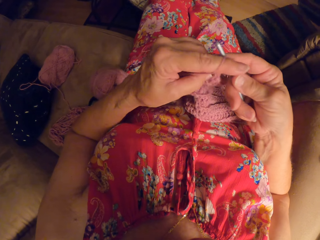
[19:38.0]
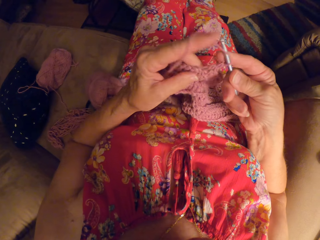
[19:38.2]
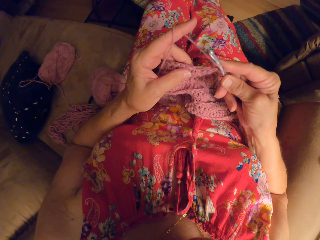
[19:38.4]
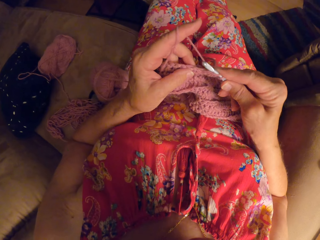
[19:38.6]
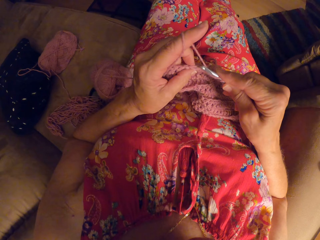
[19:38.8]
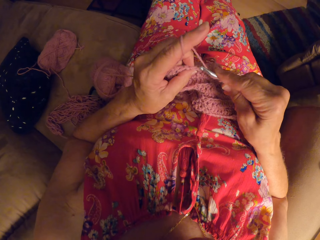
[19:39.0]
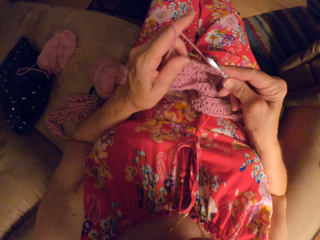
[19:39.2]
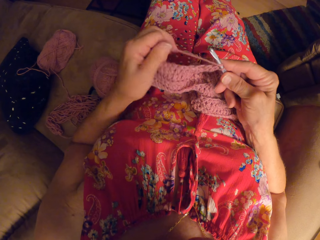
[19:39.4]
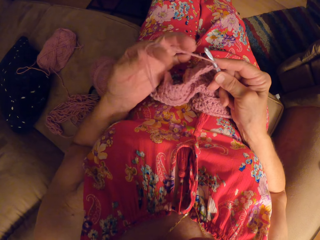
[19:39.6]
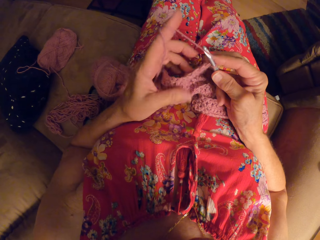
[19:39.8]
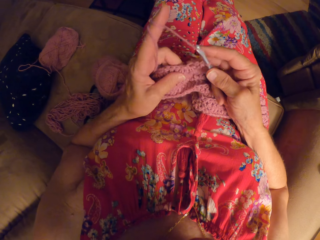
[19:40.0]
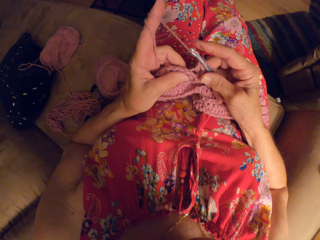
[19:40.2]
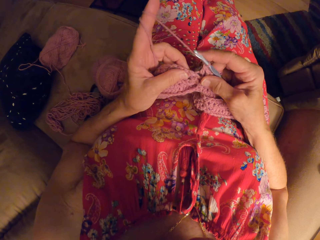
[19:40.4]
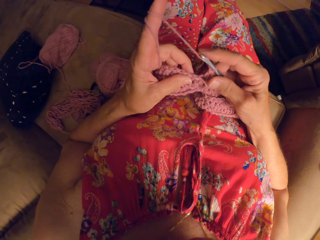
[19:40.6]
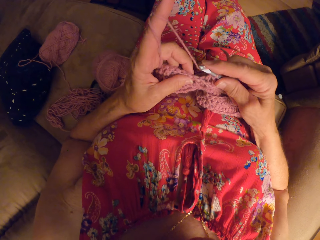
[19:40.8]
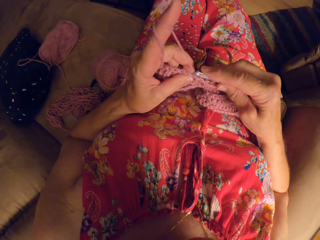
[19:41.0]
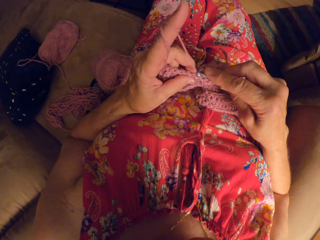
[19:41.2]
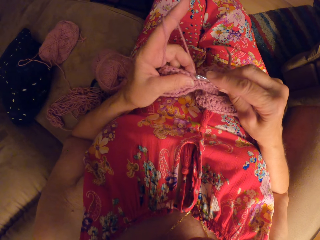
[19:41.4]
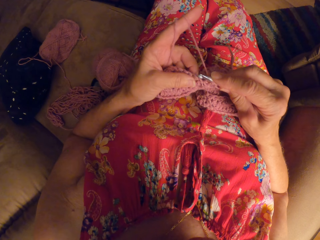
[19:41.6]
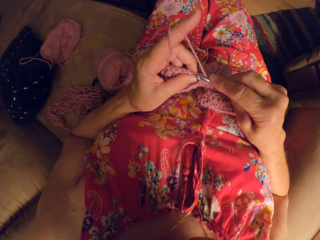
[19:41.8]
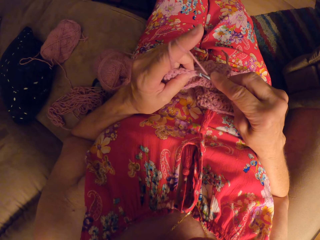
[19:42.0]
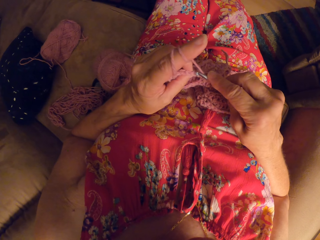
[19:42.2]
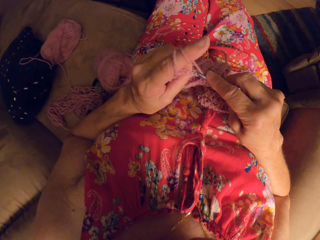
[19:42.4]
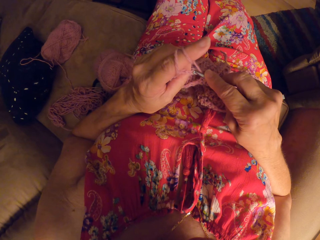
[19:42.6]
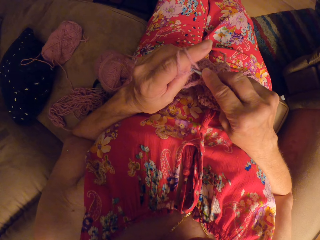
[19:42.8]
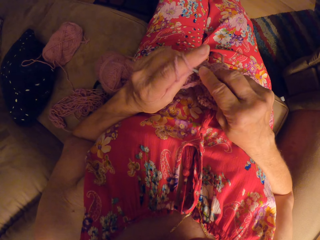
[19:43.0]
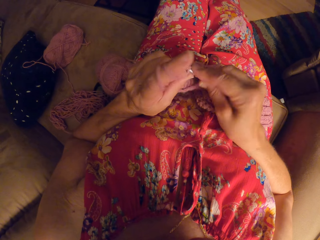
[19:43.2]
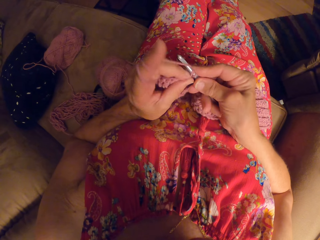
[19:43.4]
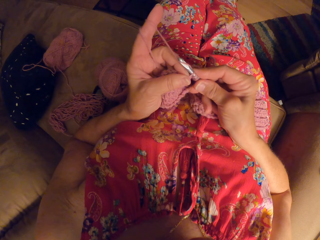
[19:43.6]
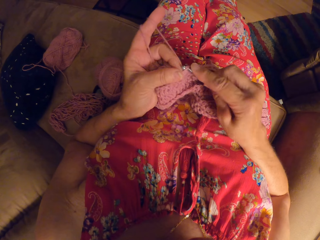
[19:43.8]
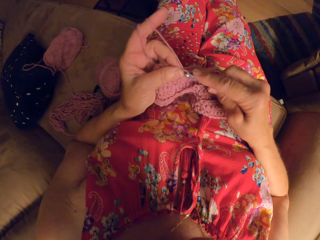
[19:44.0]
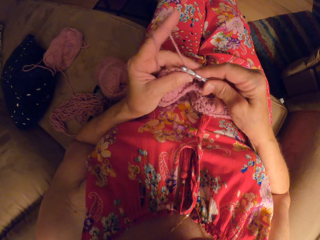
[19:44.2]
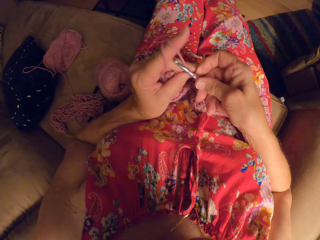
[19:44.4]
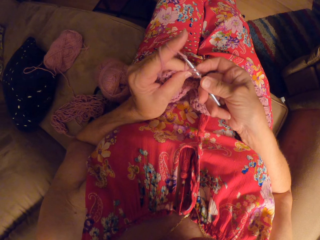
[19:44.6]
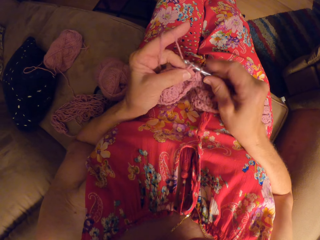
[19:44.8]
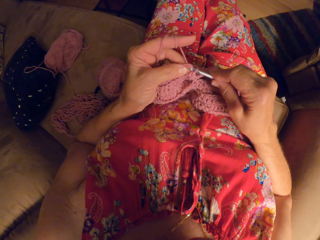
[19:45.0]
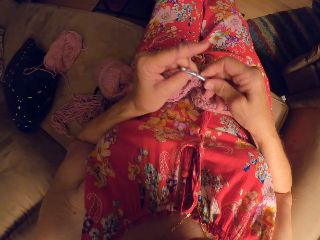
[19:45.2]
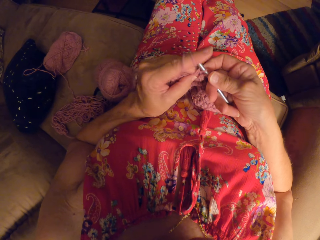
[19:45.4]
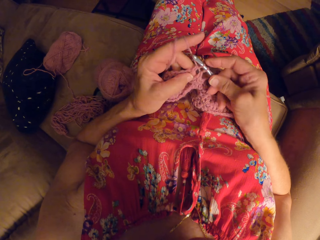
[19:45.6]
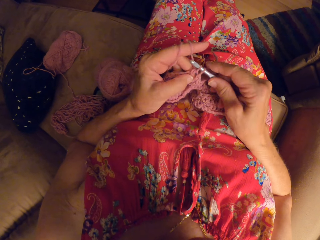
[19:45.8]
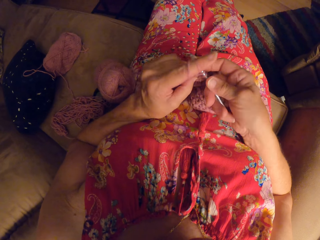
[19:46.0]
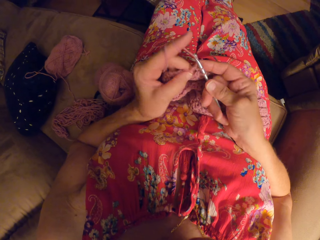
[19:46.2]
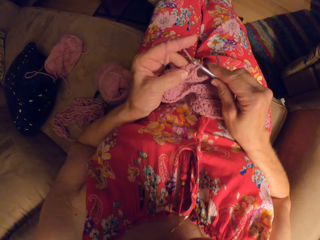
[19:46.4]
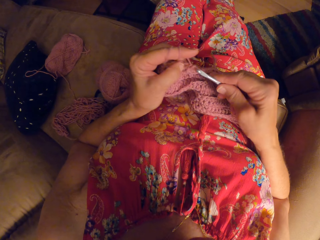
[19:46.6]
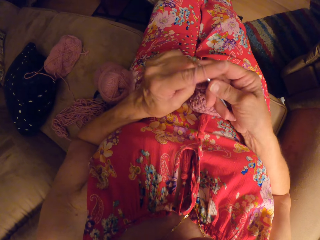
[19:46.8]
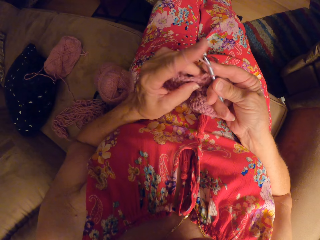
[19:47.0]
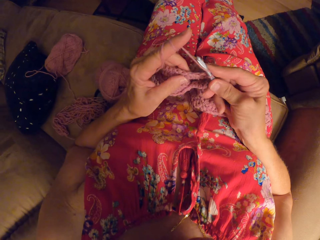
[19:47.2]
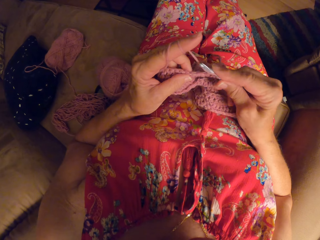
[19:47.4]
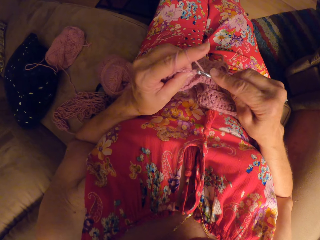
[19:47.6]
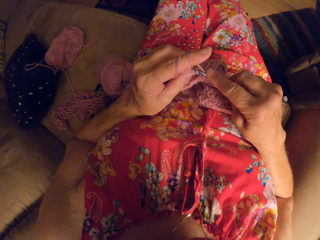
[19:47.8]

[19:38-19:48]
The camera wearer moves her left arm up. She moves down her left arm. She rolls the knitting wool on the left finger. She knits a fabric.

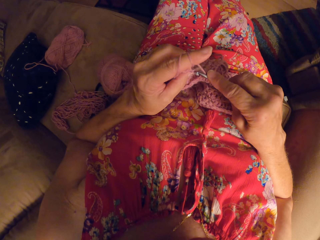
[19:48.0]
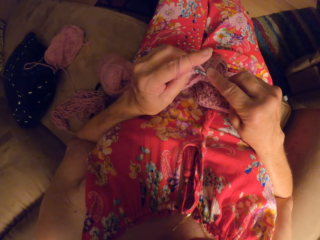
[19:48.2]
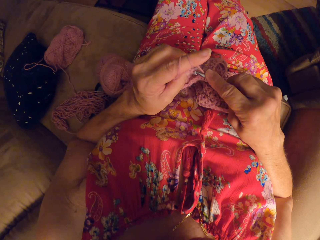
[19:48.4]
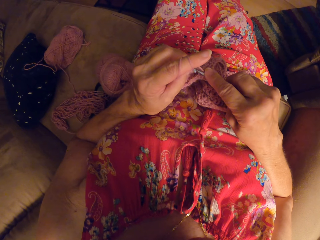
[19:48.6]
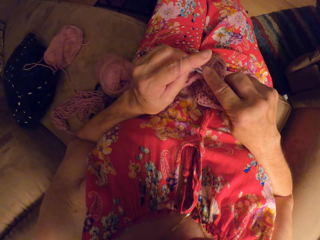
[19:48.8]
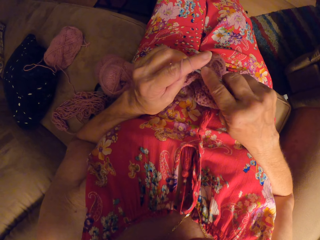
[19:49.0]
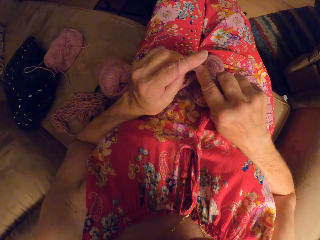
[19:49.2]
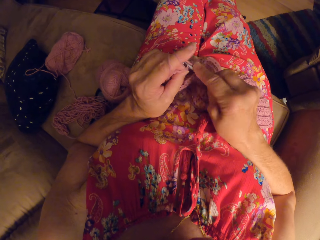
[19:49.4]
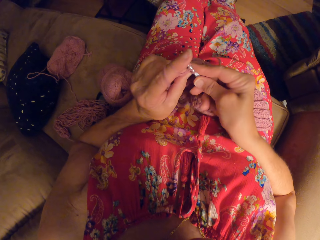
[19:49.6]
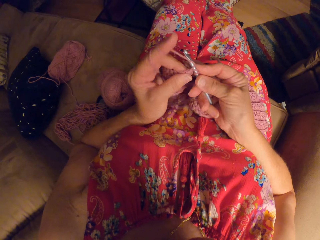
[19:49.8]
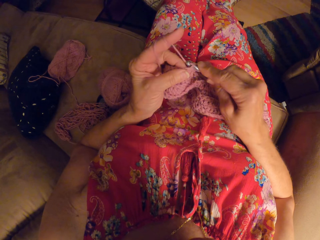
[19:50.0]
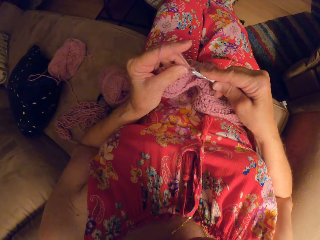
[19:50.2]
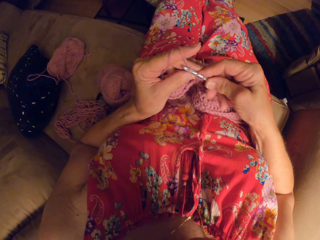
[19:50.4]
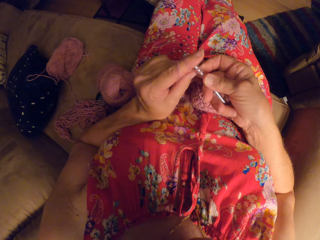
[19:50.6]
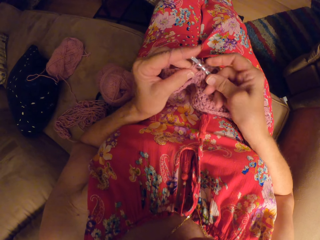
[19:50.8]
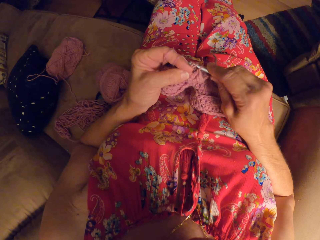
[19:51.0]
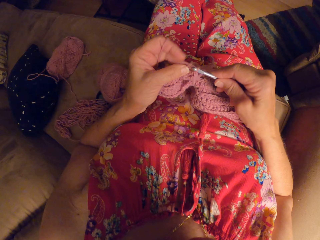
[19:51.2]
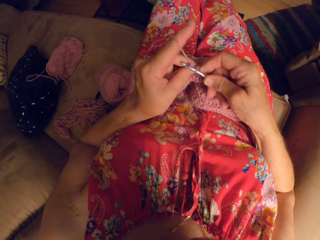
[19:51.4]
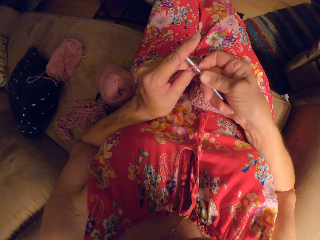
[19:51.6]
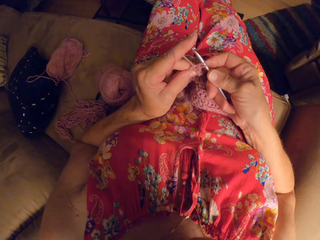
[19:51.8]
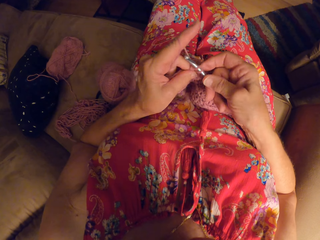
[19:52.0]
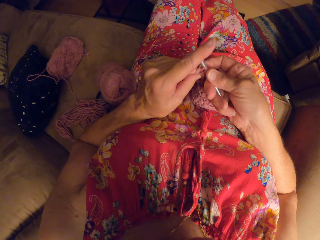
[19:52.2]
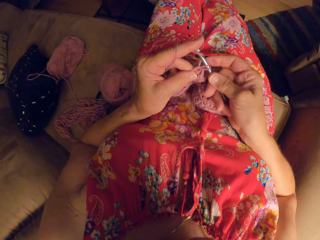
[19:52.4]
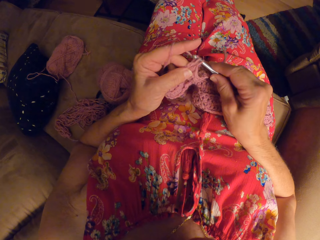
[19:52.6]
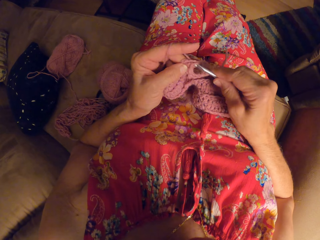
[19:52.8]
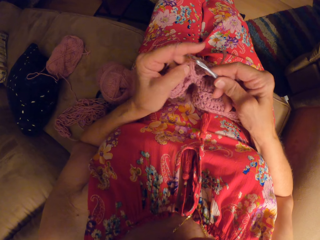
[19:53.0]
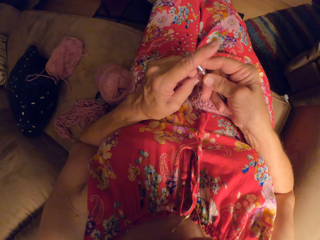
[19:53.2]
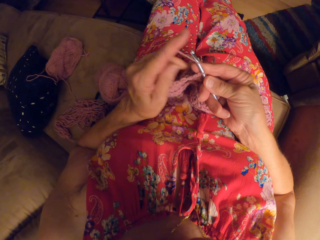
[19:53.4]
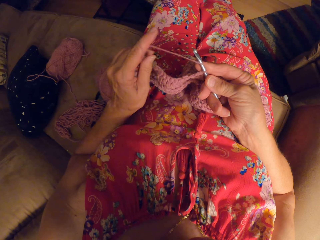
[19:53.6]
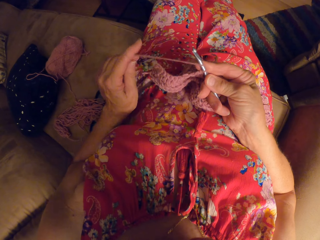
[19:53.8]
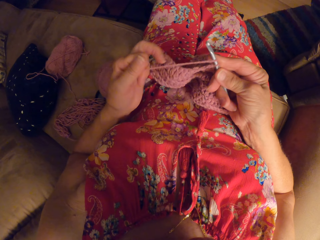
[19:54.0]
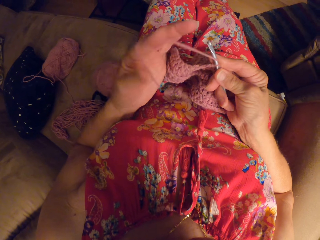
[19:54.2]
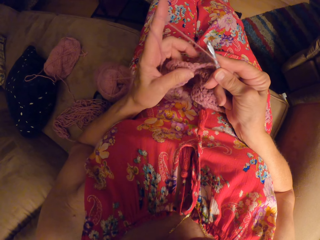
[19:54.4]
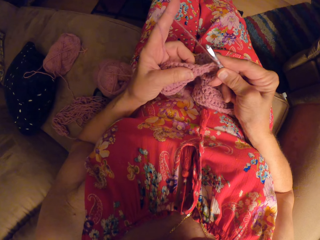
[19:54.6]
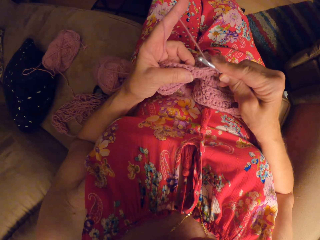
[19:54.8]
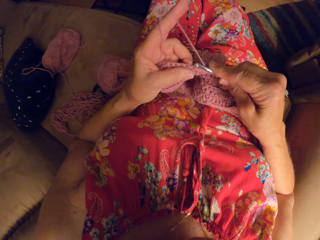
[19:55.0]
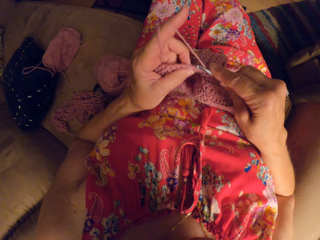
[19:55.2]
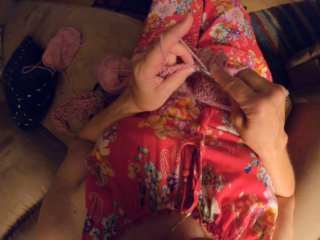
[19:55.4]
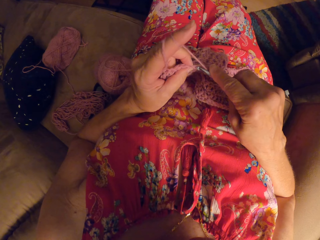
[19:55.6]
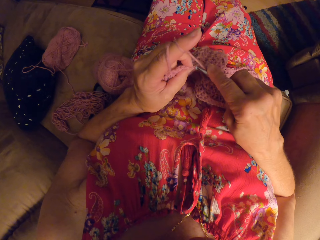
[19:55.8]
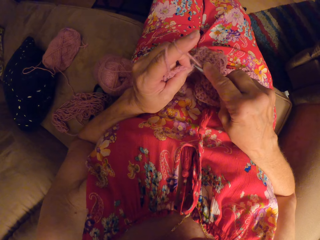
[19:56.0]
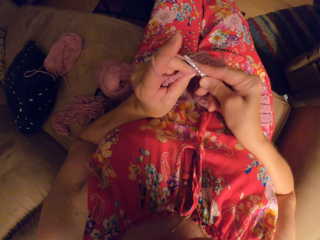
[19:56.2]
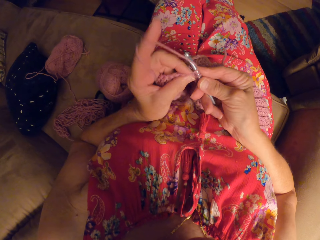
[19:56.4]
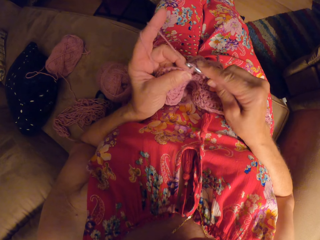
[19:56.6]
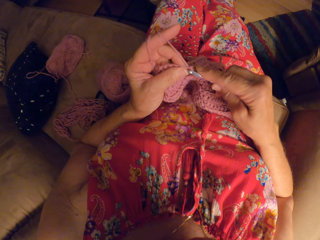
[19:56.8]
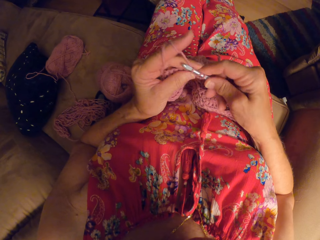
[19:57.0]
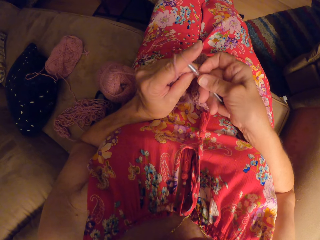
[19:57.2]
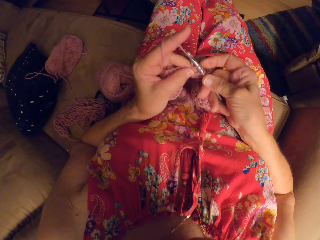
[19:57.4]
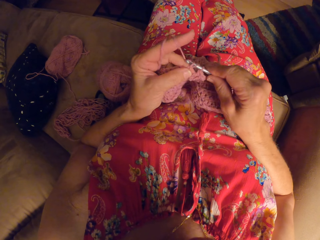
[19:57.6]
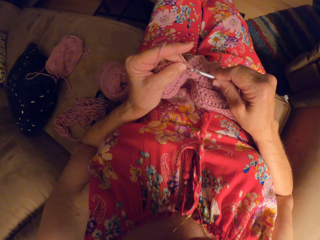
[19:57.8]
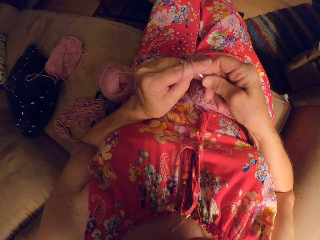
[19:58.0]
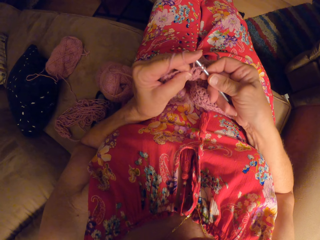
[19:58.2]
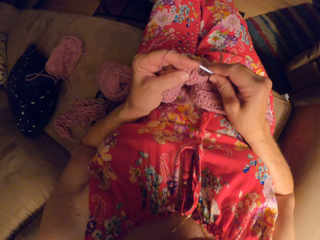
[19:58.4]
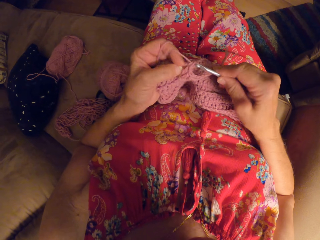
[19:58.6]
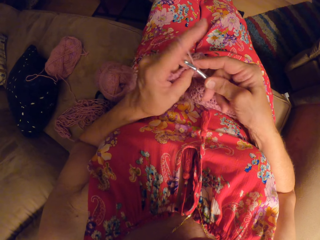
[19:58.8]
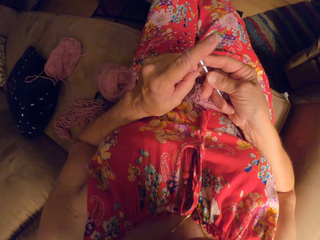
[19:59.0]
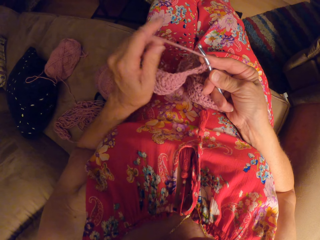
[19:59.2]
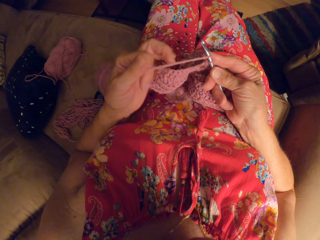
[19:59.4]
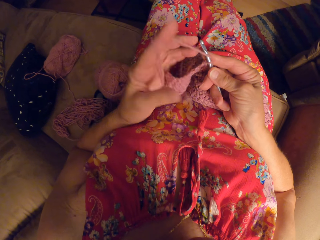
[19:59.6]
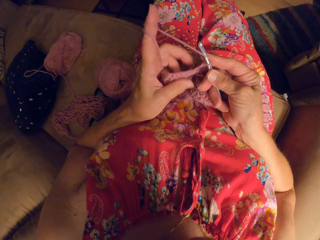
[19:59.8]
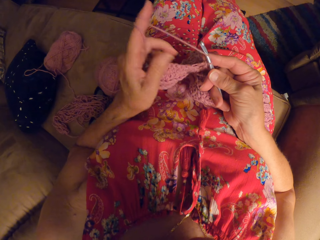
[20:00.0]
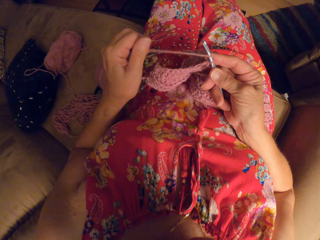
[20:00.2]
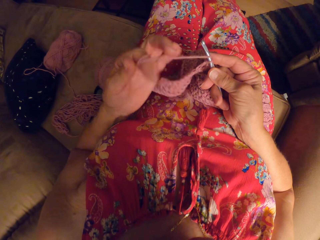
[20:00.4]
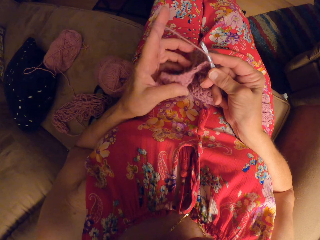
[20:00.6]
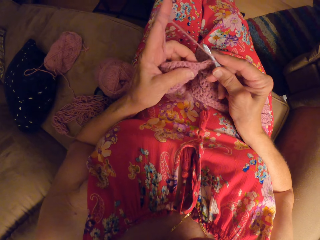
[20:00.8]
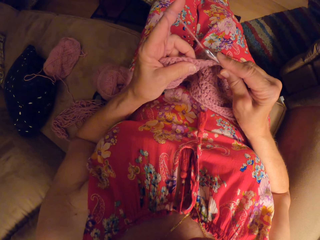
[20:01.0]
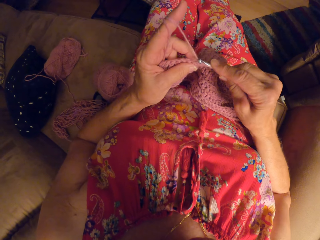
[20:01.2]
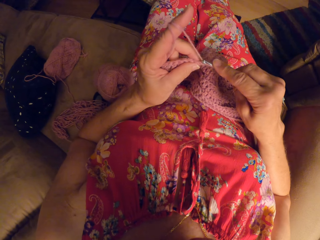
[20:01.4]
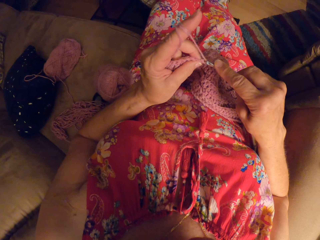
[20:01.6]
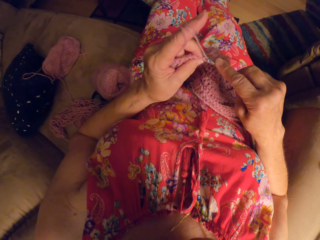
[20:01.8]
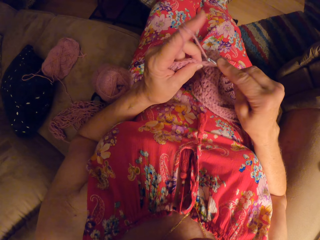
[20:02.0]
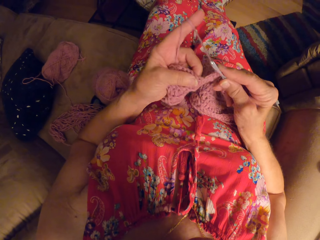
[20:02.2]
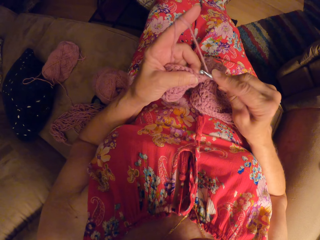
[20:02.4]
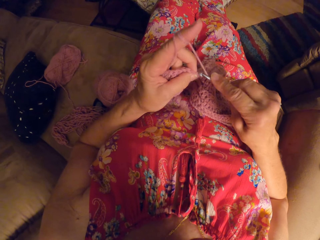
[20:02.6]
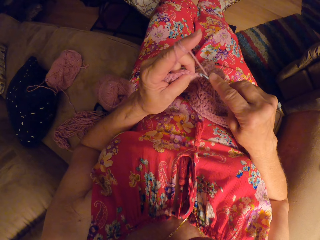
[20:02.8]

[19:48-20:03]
The camera wearer knits a fabric. They roll the knitting wool on the left finger. They knit the fabric. They roll the knitting wool on the left finger.
